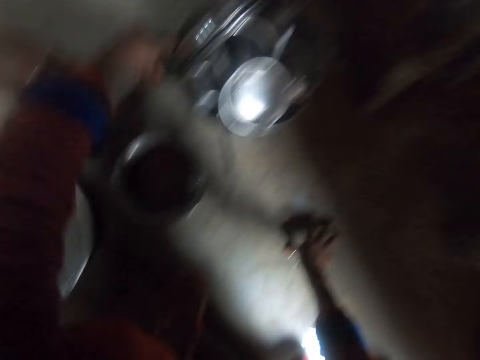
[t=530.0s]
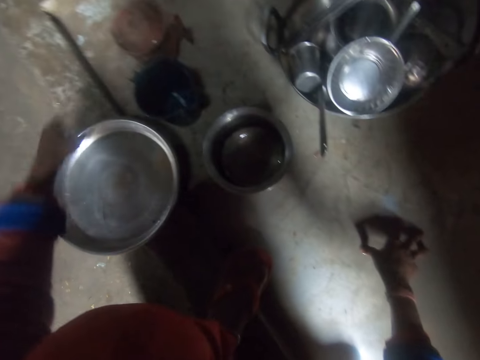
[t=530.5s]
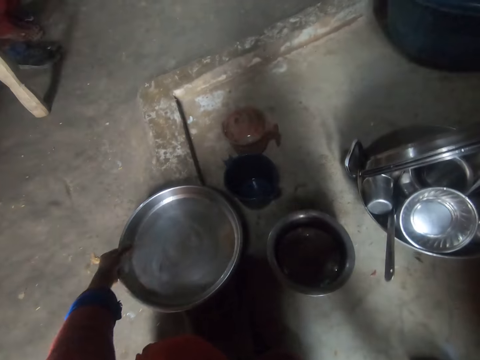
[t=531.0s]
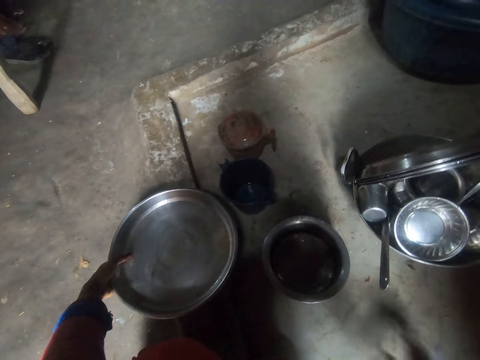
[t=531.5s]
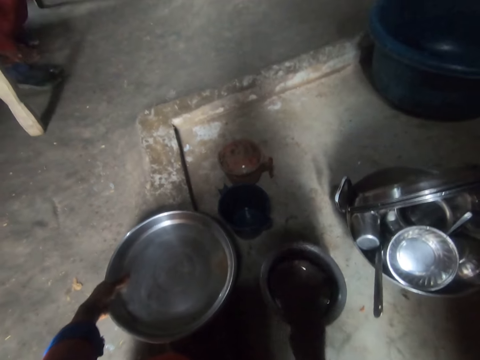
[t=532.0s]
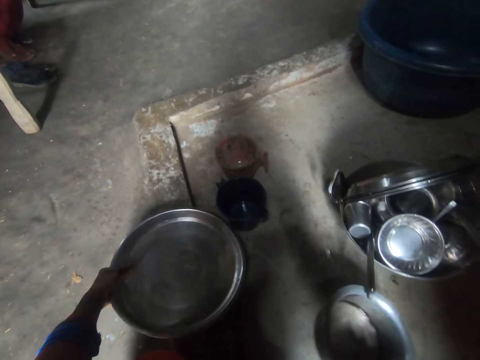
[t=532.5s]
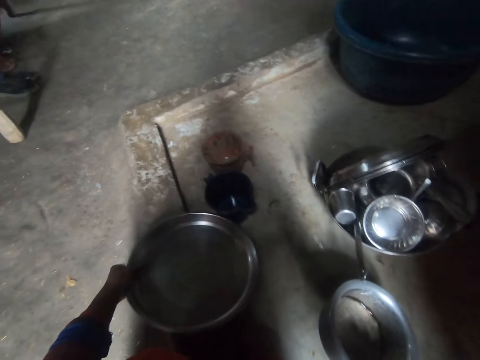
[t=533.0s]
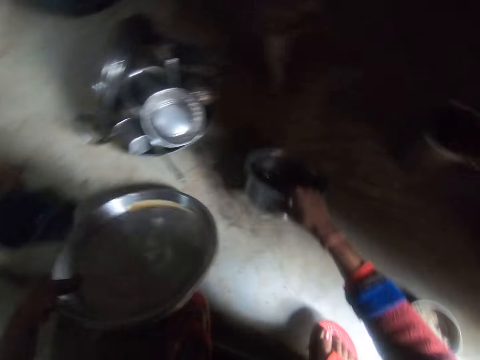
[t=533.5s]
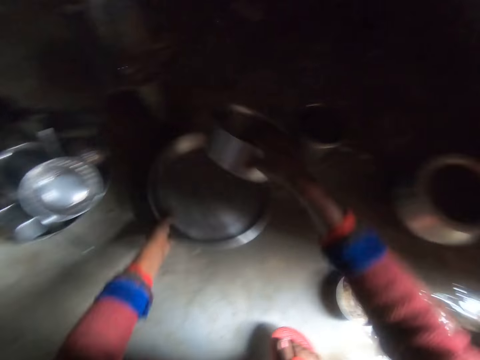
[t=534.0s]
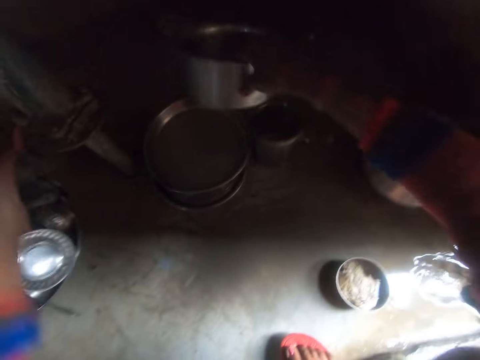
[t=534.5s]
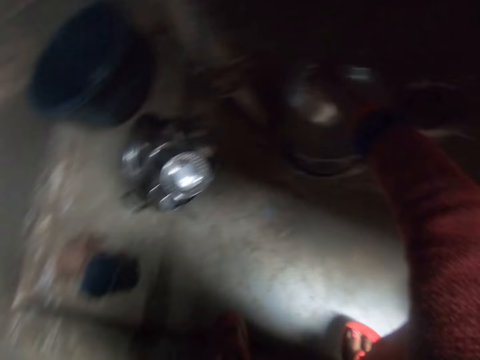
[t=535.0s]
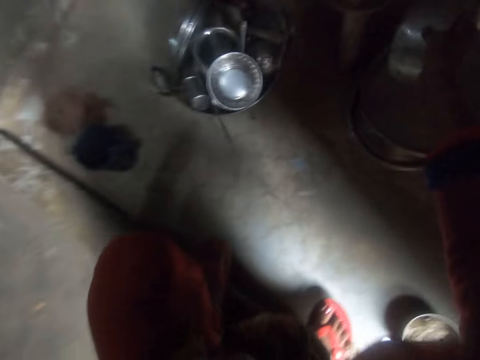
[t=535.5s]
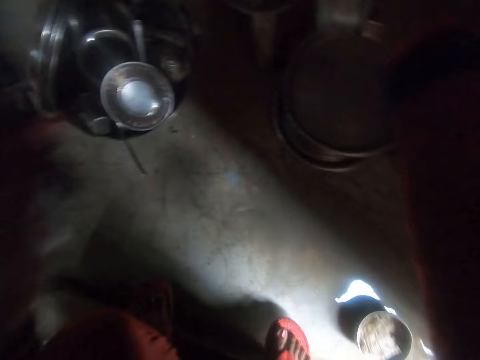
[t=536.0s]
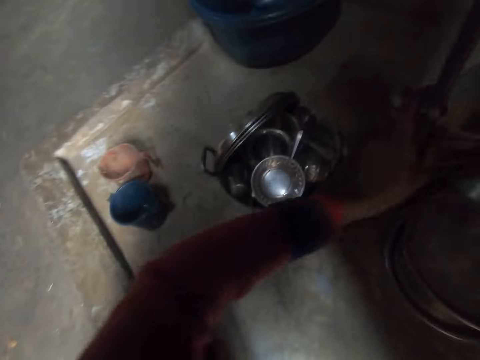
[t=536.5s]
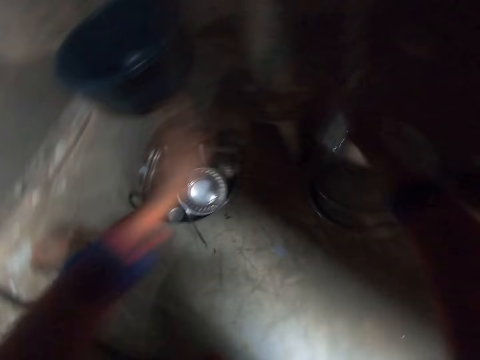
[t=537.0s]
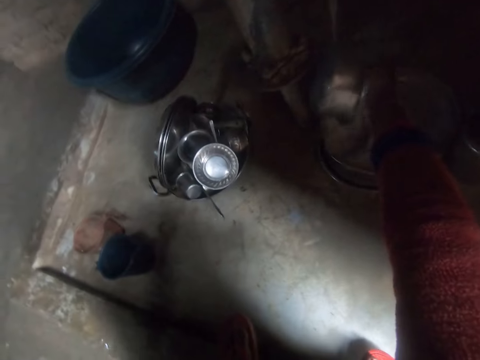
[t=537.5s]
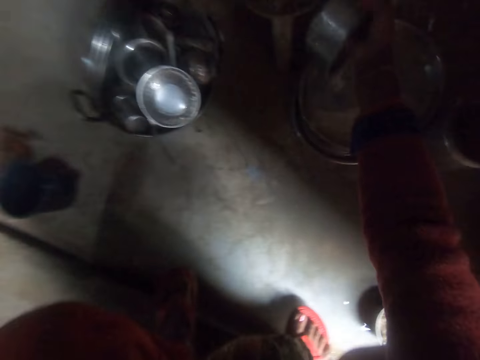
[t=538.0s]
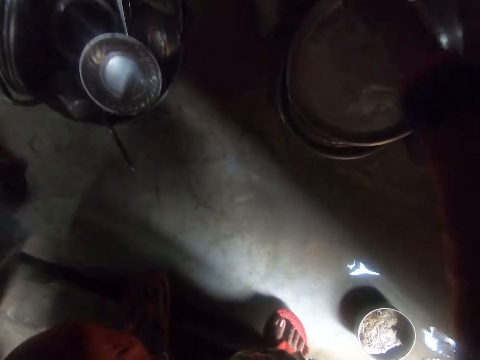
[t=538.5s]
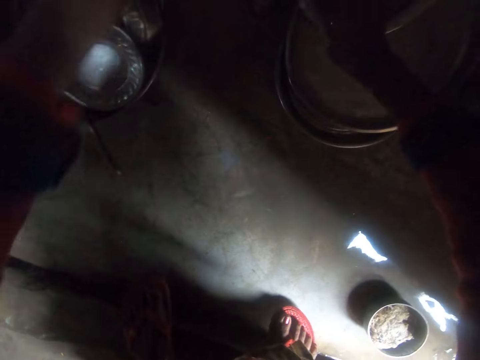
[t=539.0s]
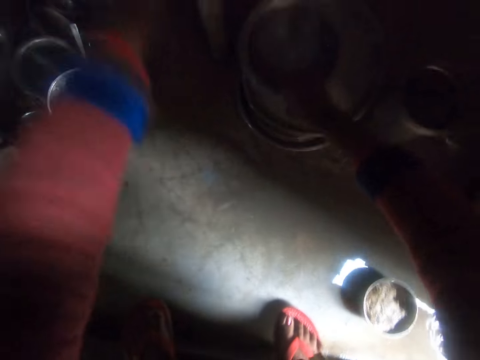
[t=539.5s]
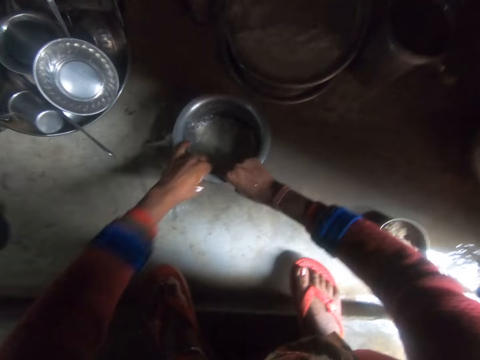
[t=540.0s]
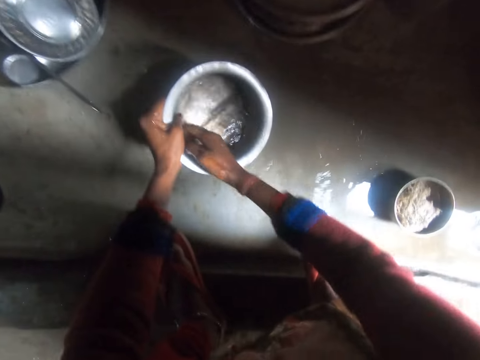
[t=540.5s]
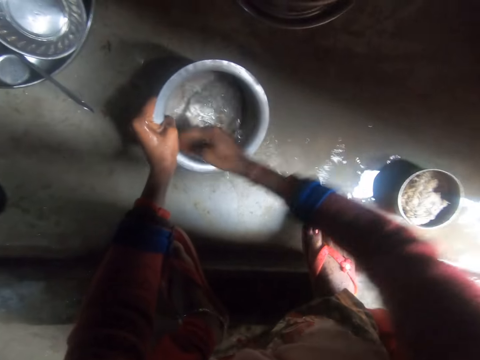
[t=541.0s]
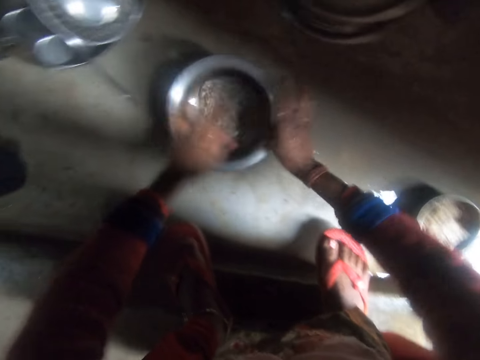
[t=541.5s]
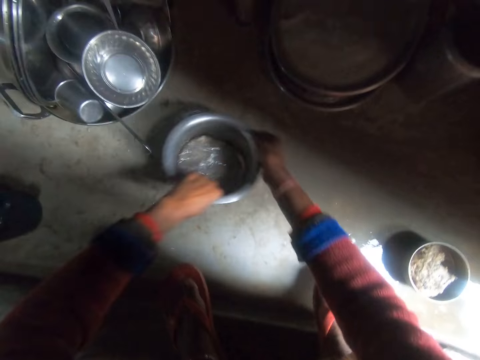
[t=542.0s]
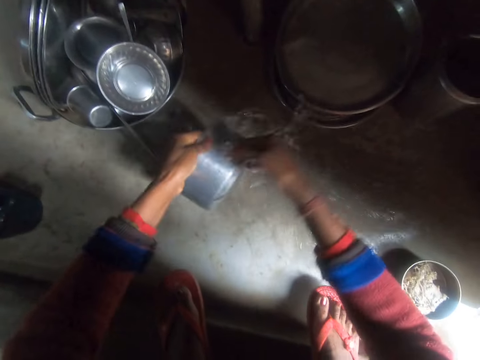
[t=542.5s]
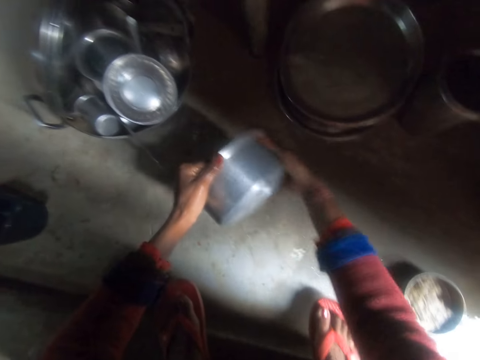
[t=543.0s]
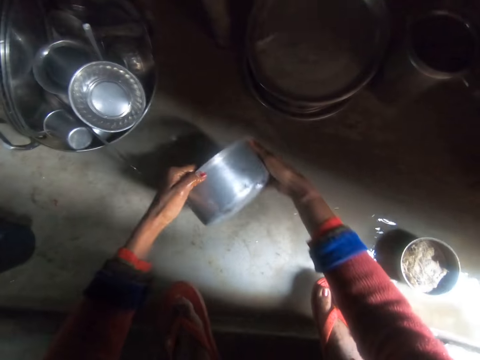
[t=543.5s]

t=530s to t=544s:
The camera wearer puts the tray in the wok. They pick up the tray. They move a stainless steel pot and the tray. They pick up the stainless steel pot and pump water into the stainless steel pot. They pour water into the tray. They rinse the stainless steel pot.

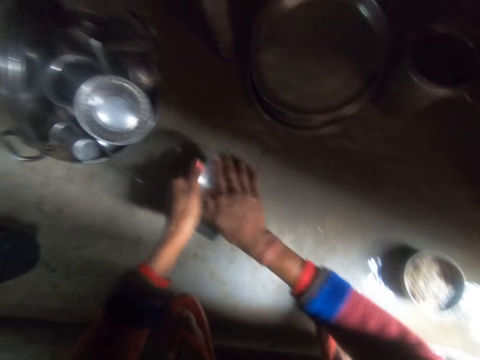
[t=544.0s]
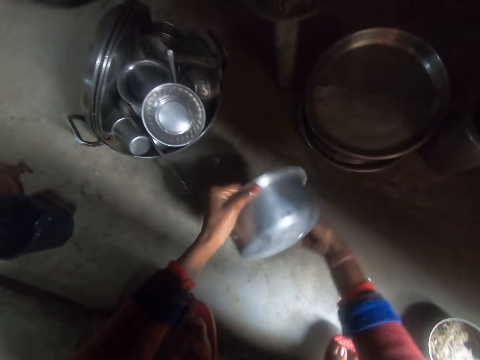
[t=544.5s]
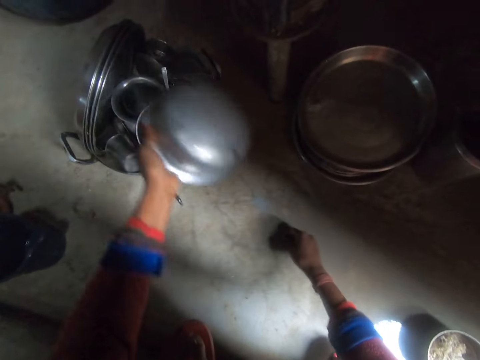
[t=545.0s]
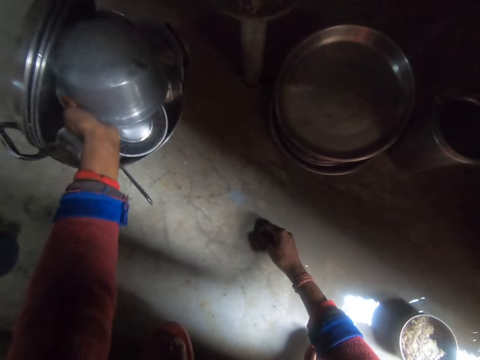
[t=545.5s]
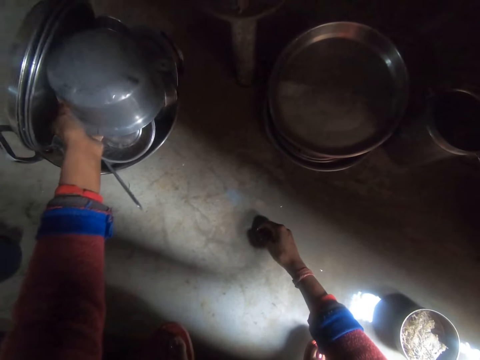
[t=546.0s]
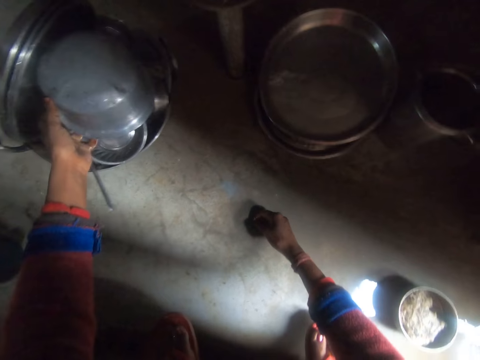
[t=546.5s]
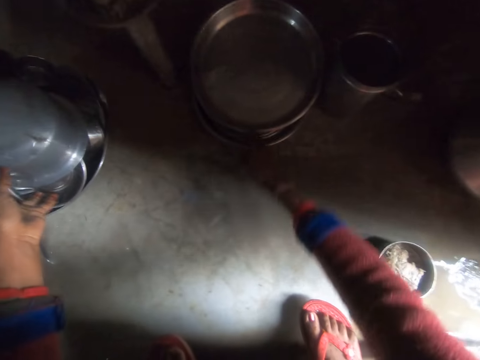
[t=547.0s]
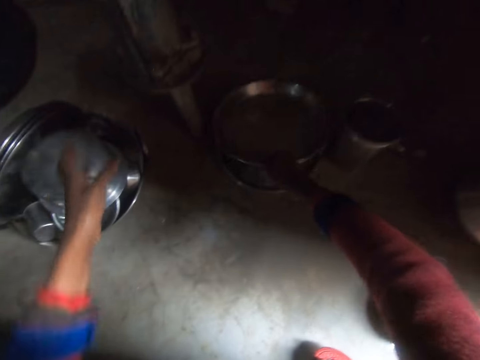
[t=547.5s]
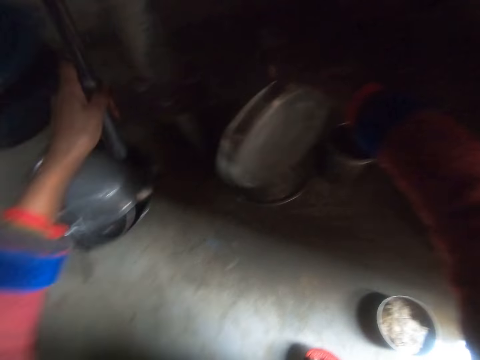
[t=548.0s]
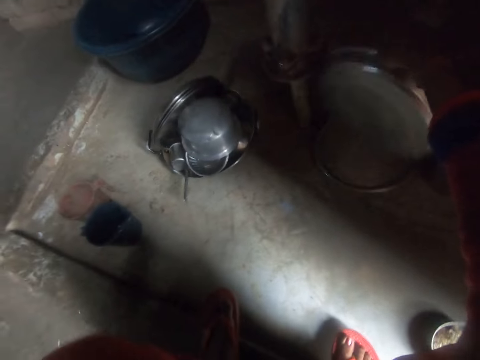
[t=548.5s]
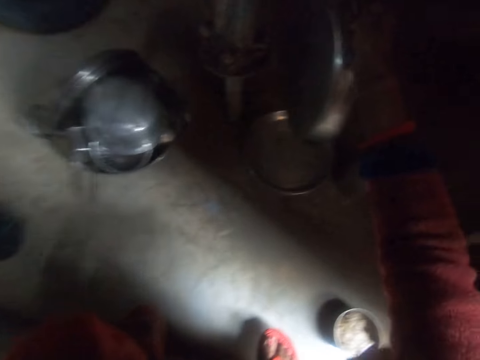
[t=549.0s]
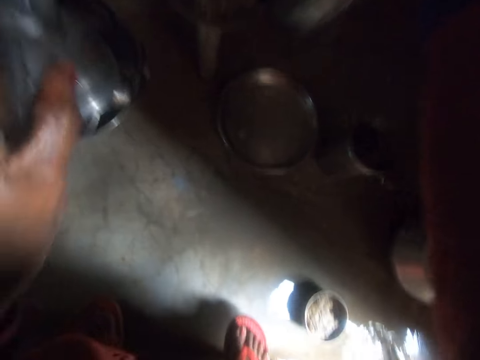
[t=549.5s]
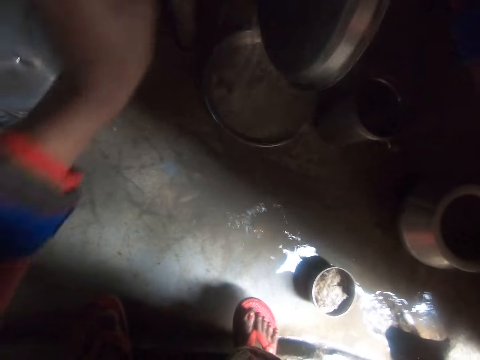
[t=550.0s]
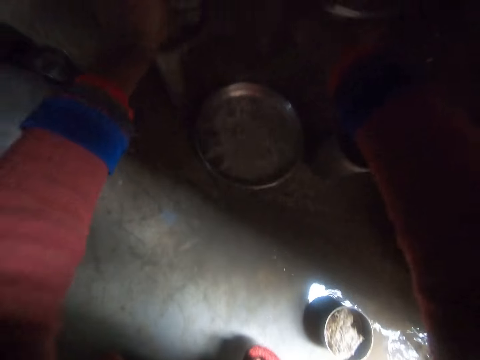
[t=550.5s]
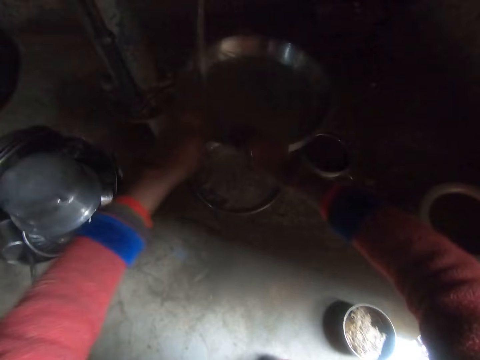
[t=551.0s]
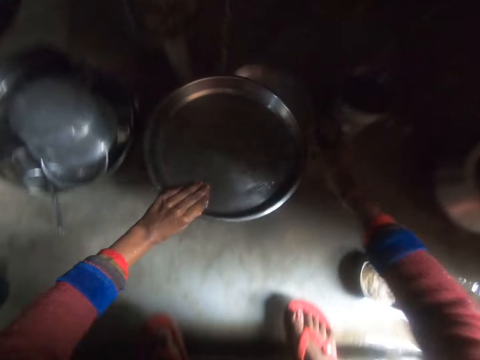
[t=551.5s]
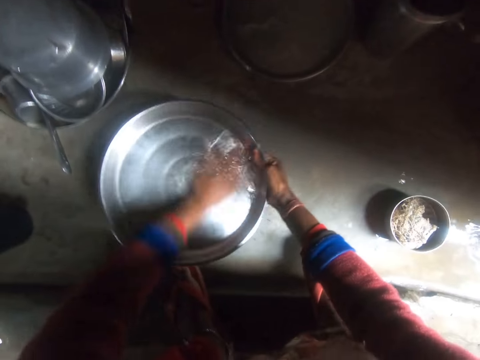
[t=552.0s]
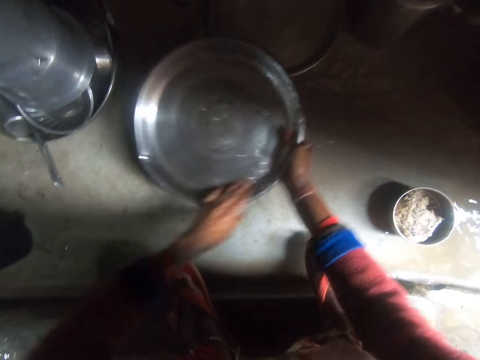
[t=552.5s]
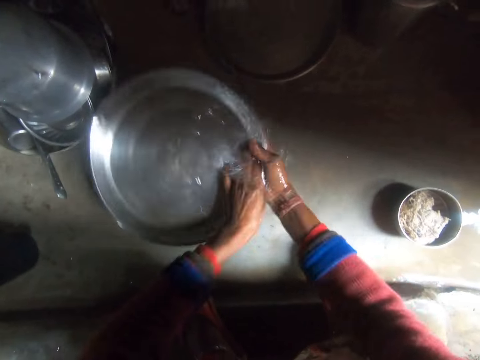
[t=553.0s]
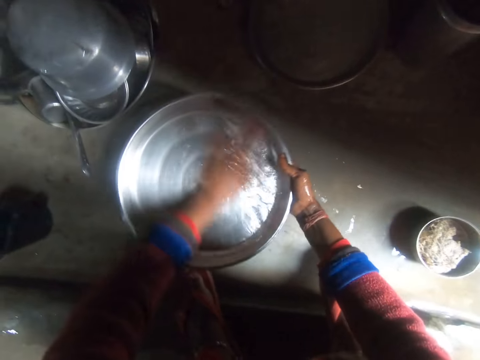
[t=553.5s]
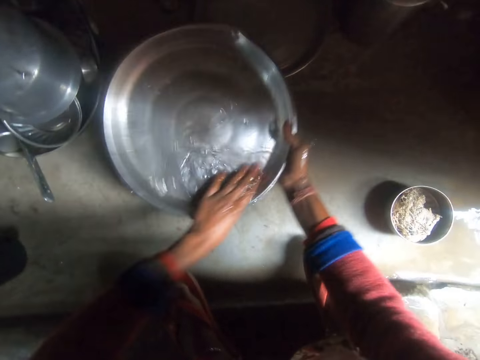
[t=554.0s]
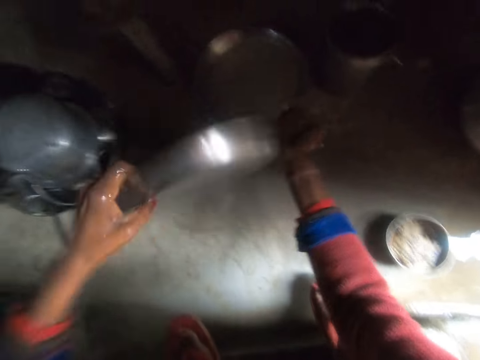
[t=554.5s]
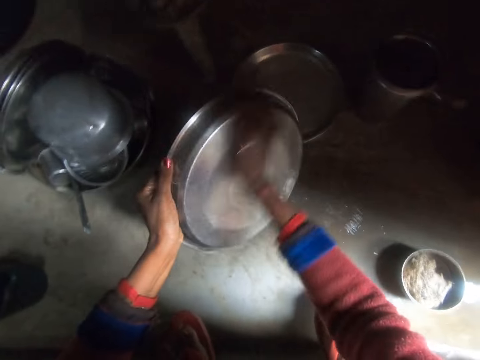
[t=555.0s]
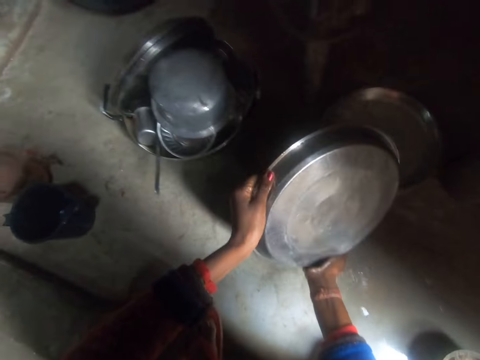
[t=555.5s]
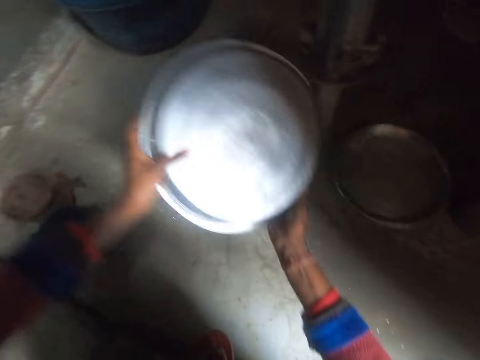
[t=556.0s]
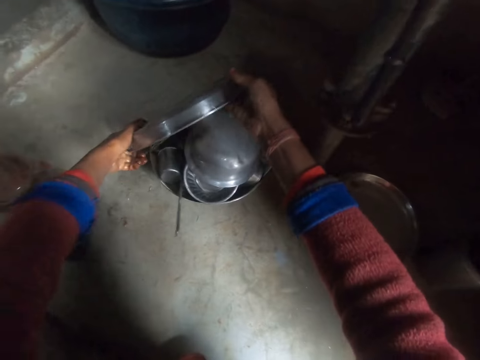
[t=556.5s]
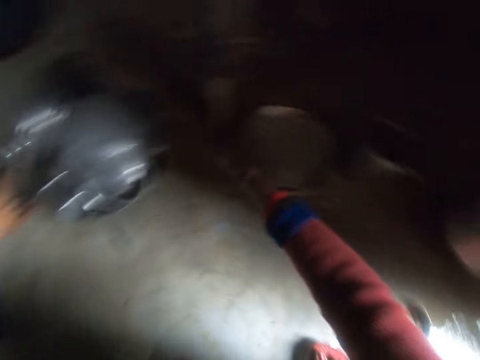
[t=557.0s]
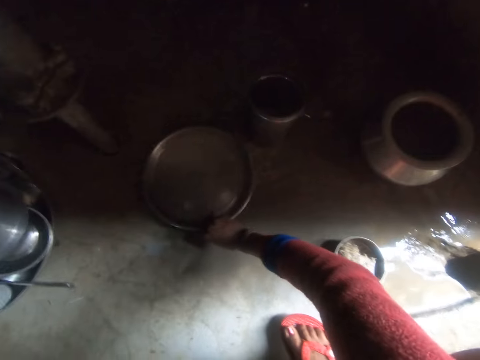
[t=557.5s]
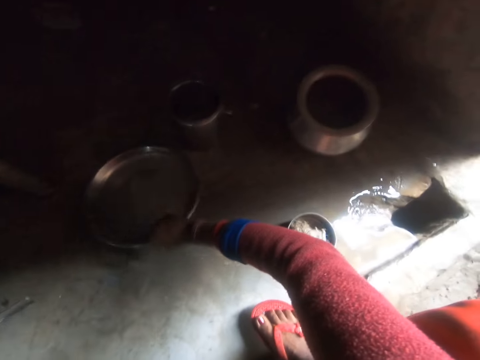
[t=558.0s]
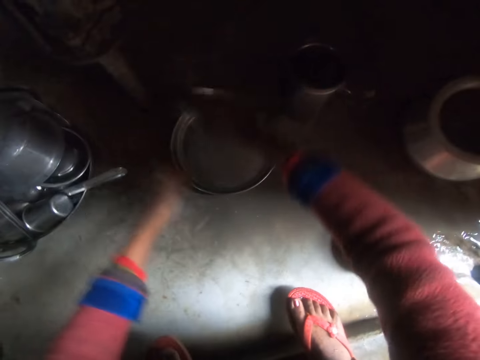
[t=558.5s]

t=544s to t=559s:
The camera wearer puts the stainless steel pot in the wok. They pick up a tray, pump water and rinse the tray. They place the tray on the tray in the wok. They pick up another tray.
